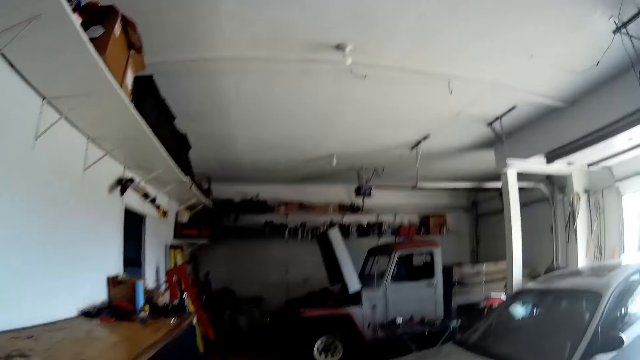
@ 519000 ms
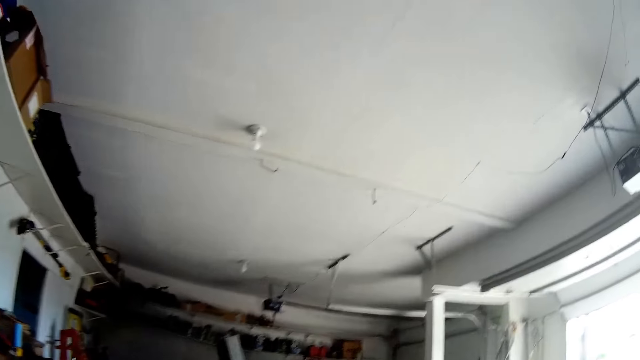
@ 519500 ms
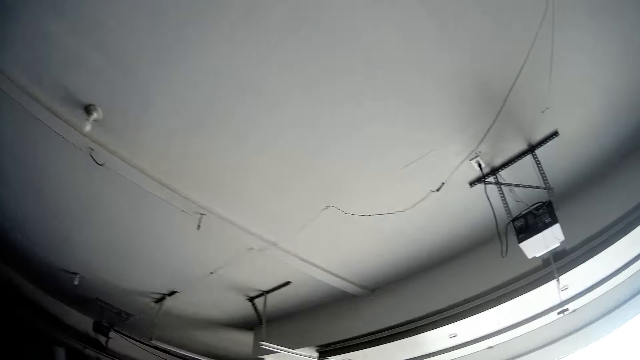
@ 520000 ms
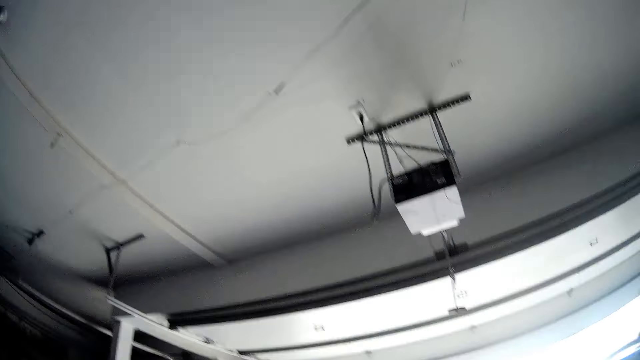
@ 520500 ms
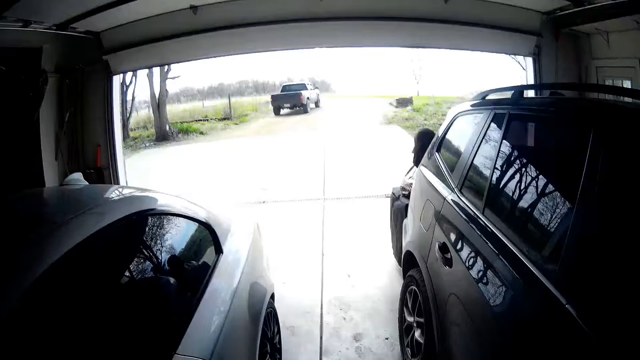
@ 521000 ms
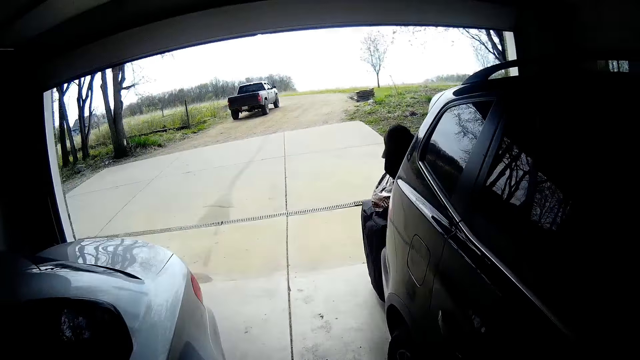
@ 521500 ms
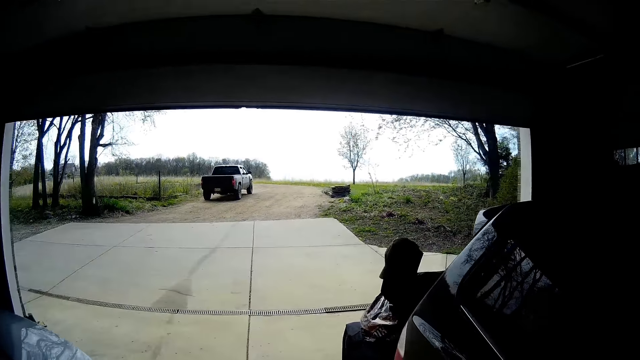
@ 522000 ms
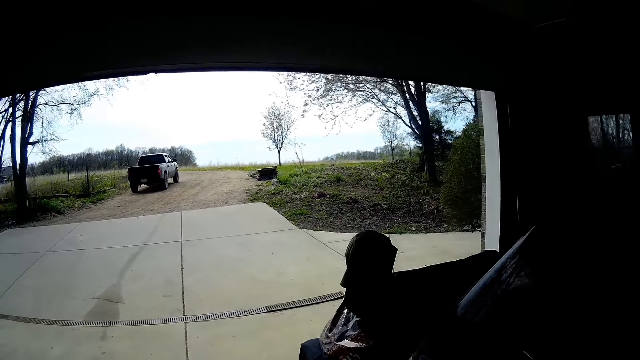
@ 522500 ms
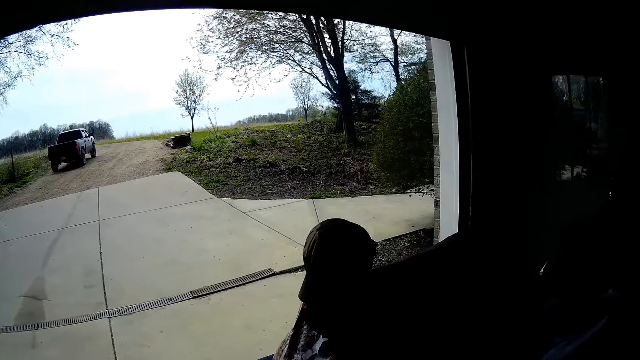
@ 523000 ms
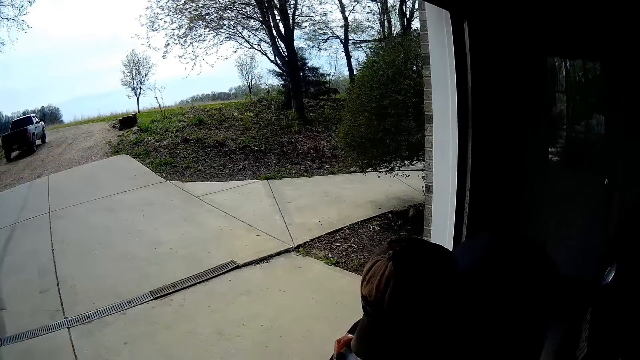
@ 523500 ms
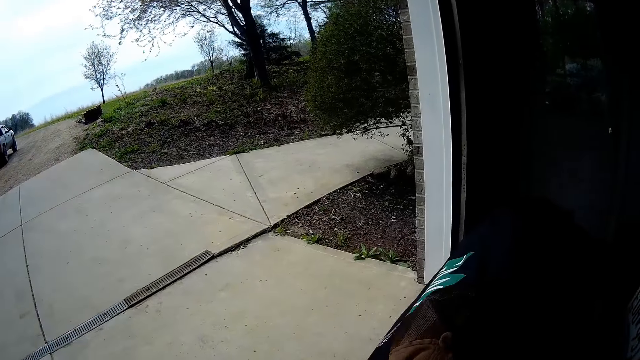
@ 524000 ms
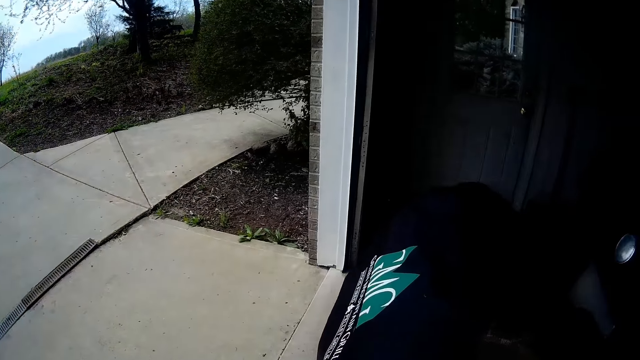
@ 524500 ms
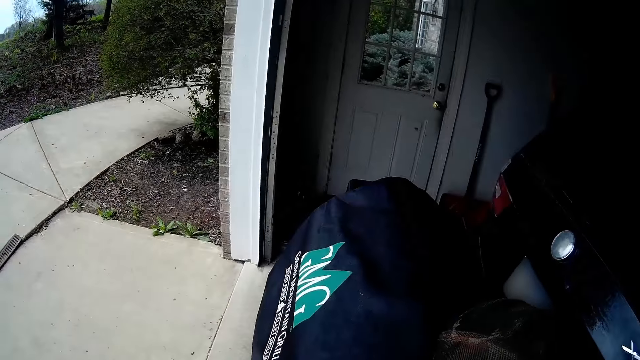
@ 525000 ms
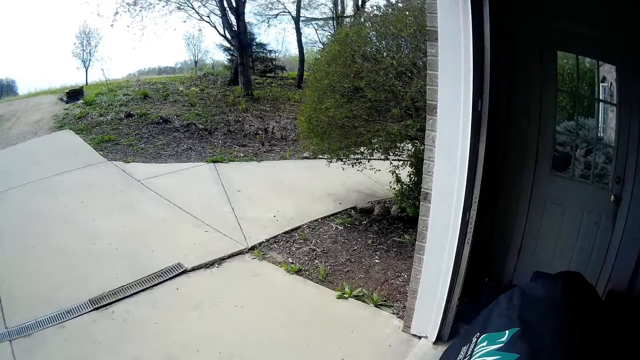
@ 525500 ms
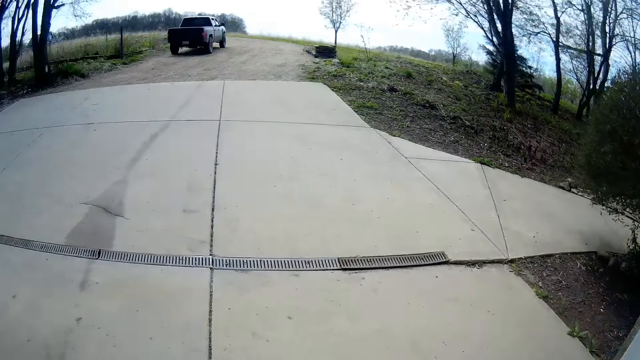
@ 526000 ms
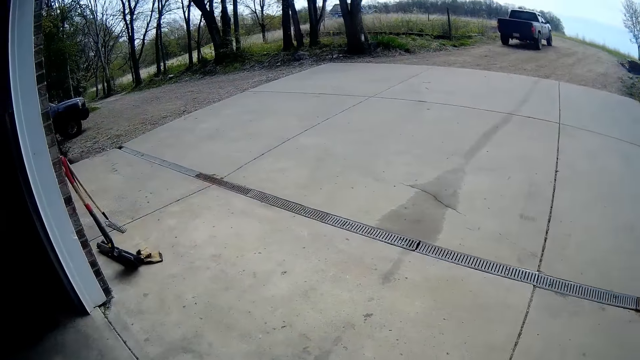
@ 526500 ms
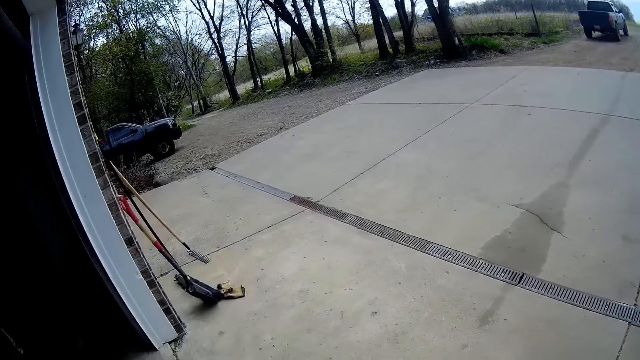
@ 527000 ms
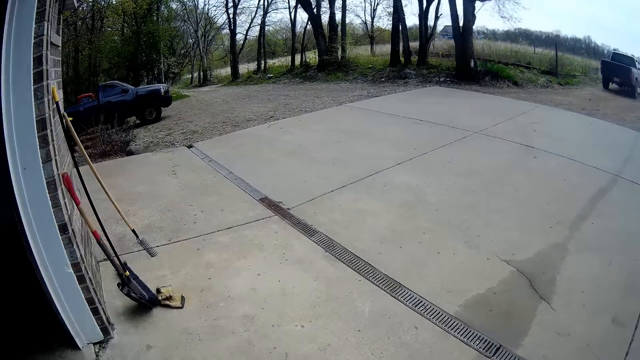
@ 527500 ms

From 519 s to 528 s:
The camera wearer walks in between the cars in the garage.

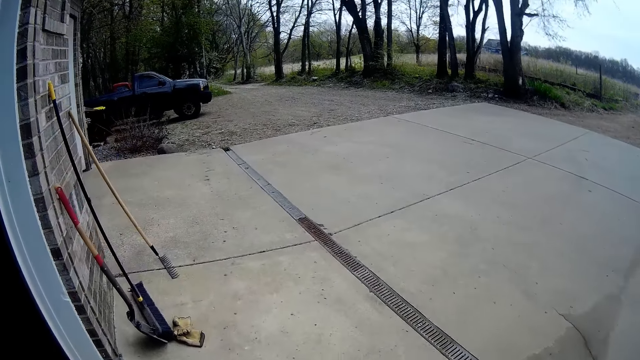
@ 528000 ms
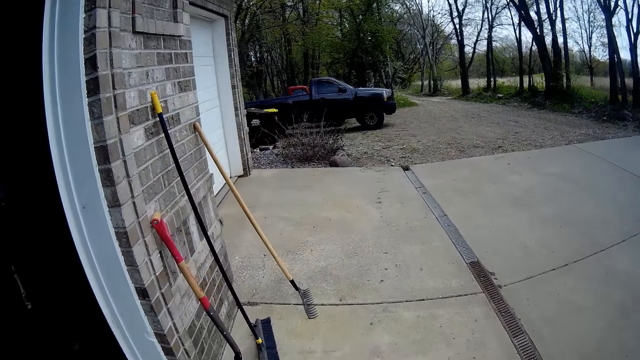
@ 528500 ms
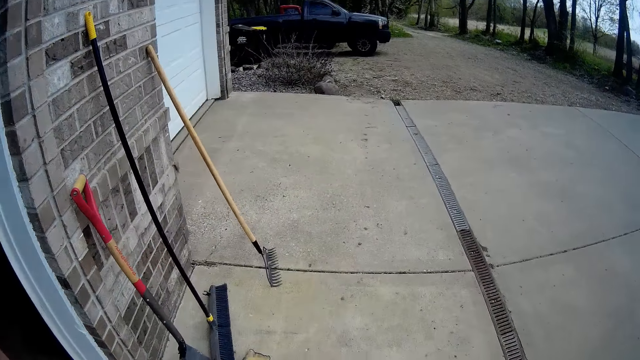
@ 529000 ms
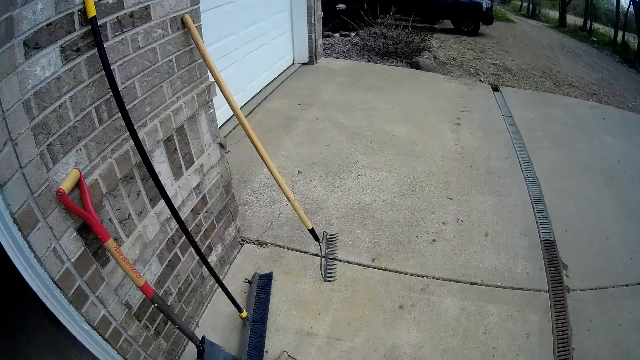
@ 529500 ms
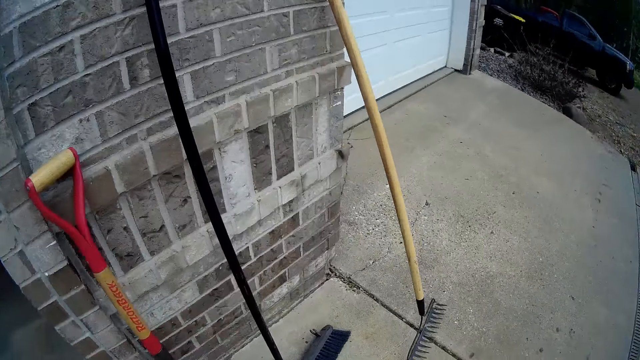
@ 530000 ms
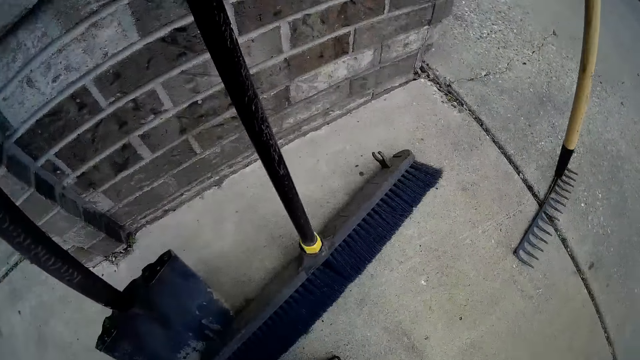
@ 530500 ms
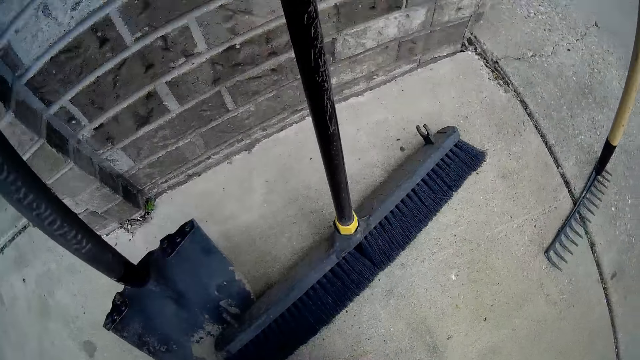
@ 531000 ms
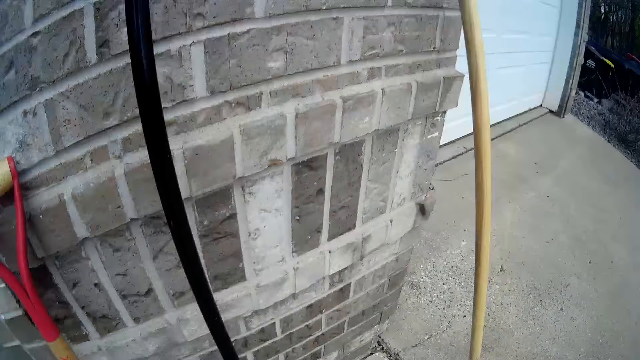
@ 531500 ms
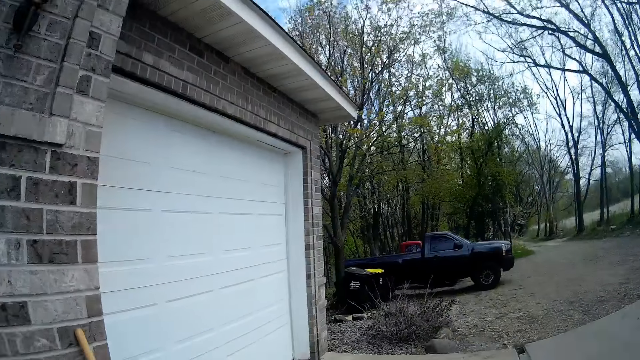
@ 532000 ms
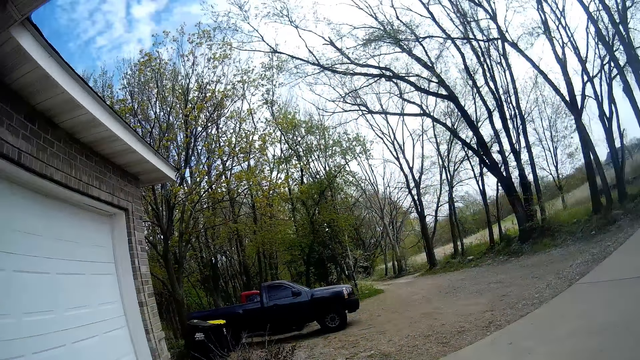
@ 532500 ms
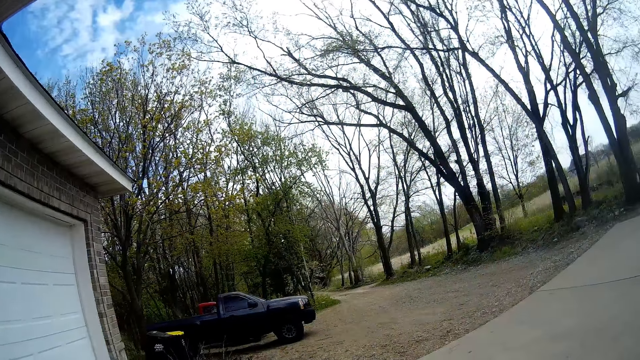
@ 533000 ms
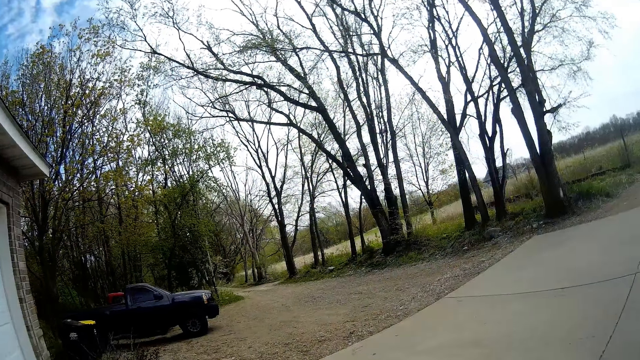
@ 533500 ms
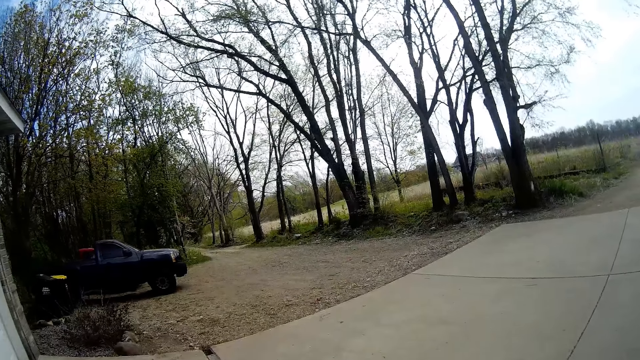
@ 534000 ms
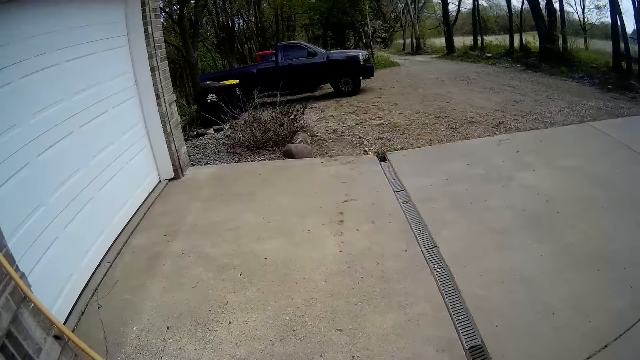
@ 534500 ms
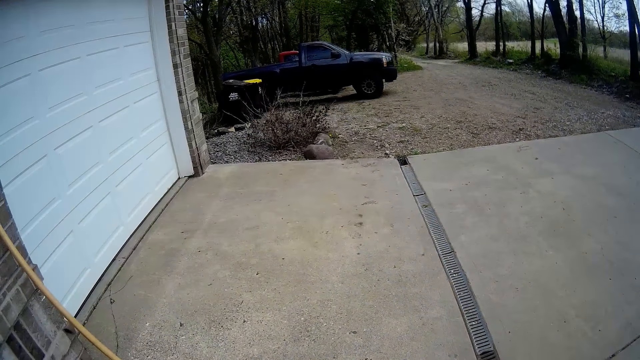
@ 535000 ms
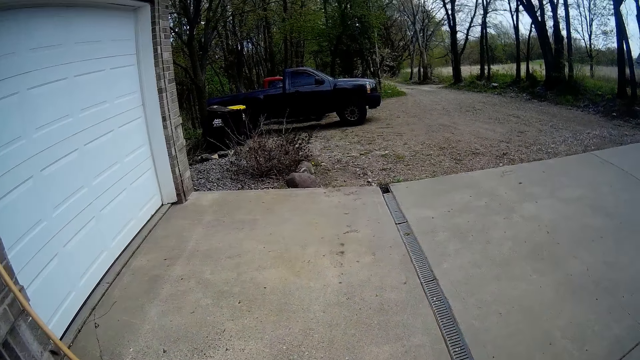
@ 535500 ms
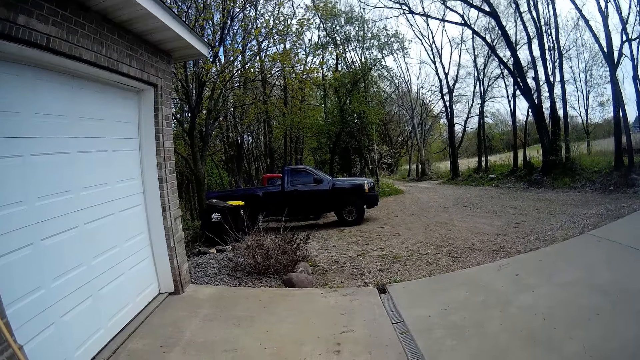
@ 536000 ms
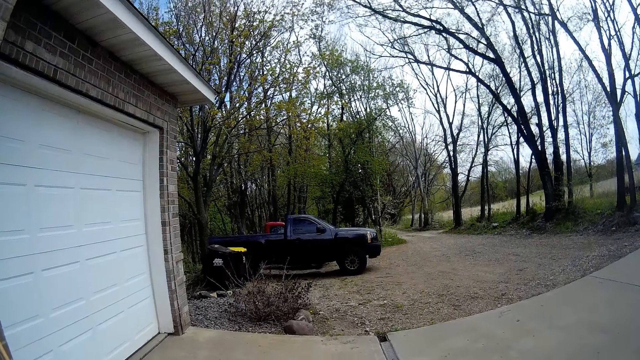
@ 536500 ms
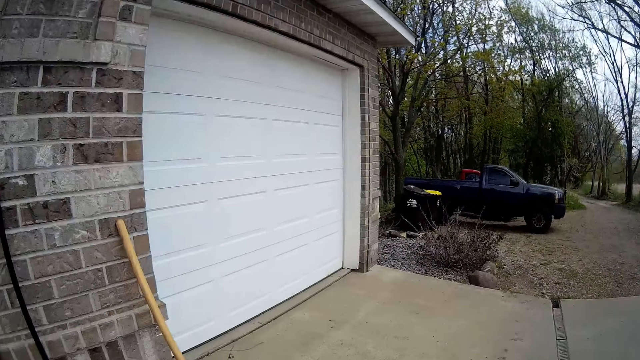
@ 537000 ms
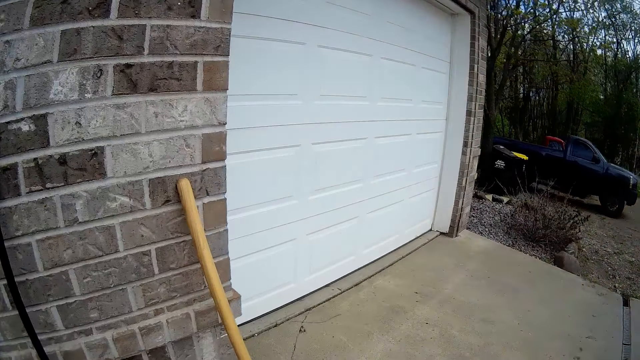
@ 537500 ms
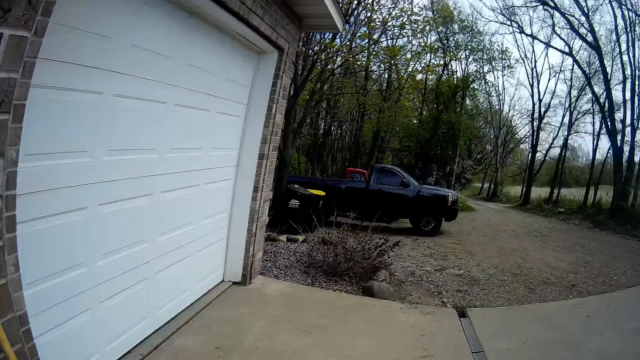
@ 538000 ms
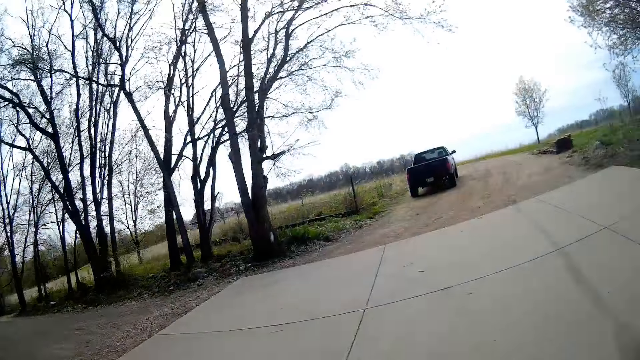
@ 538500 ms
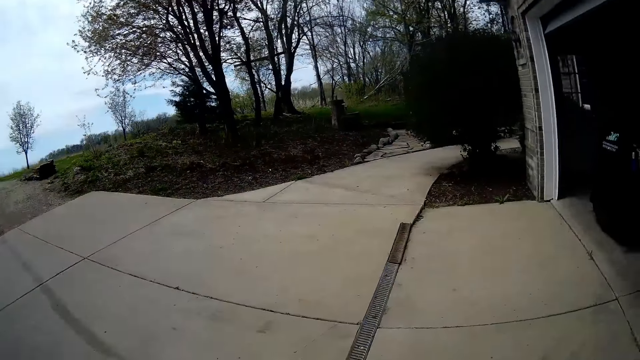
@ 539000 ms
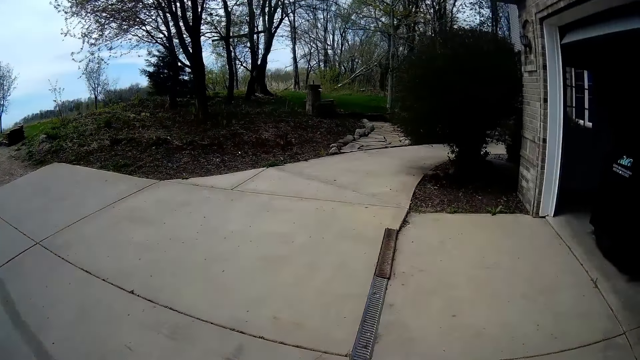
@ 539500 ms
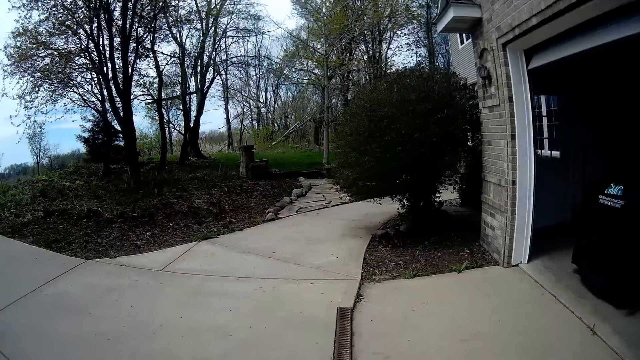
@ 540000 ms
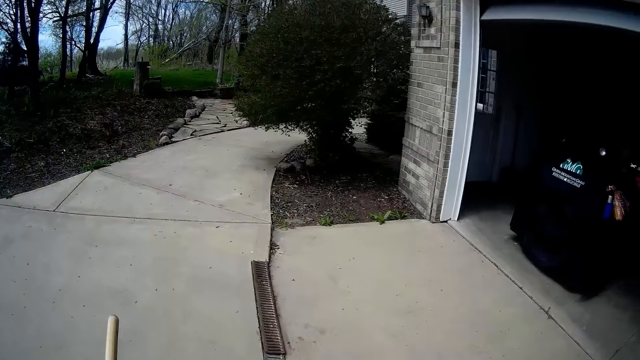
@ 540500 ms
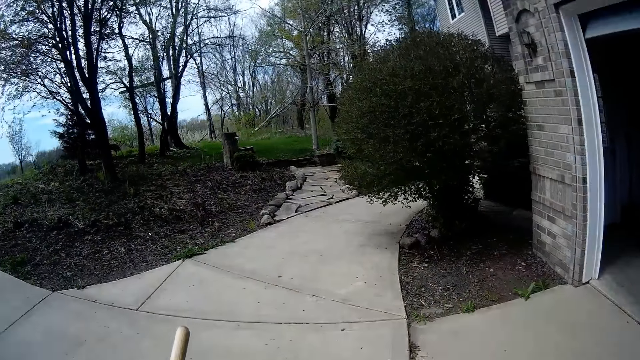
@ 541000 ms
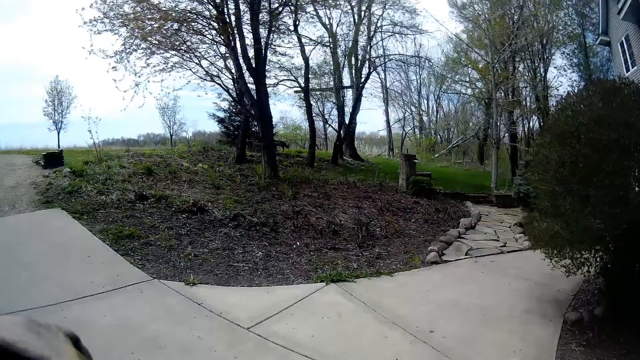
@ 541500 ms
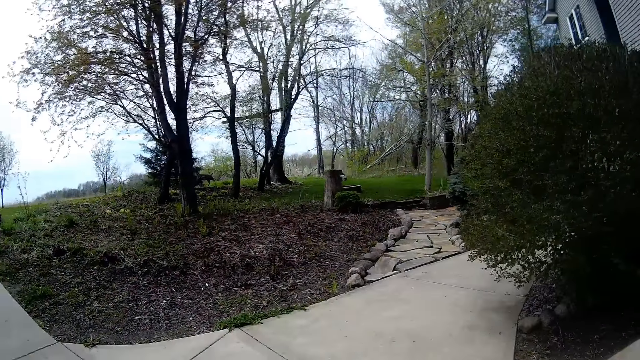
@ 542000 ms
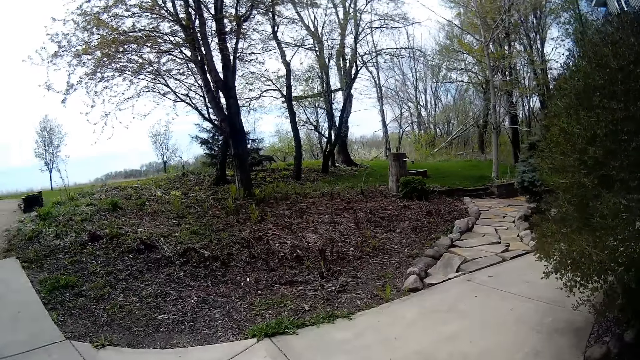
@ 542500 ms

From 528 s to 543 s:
The camera wearer picks up a hand glove on the floor in the backyard with both hands. He looks around and walks. He holds the rake with his left hand.
